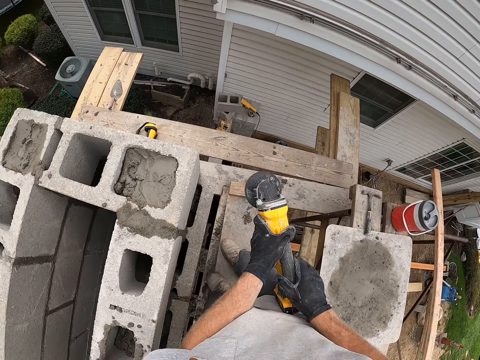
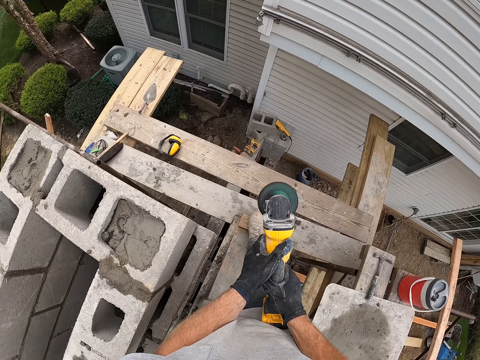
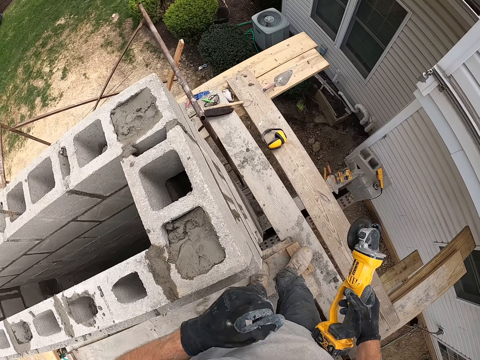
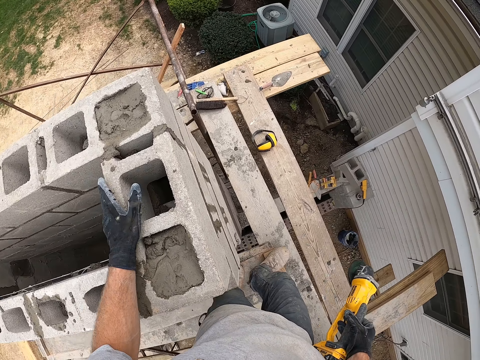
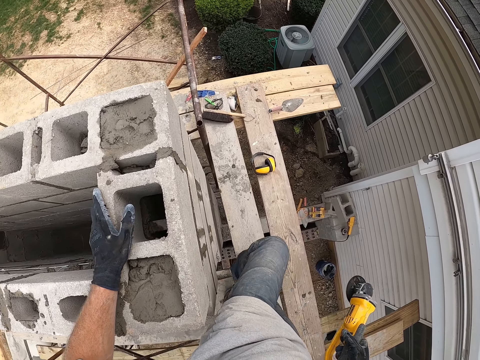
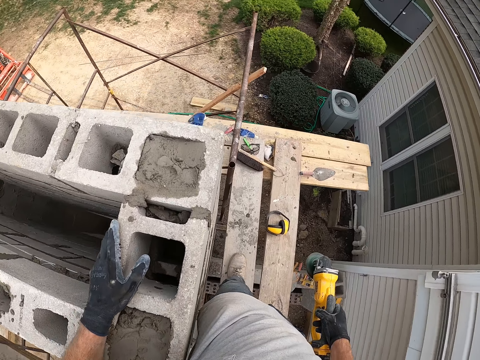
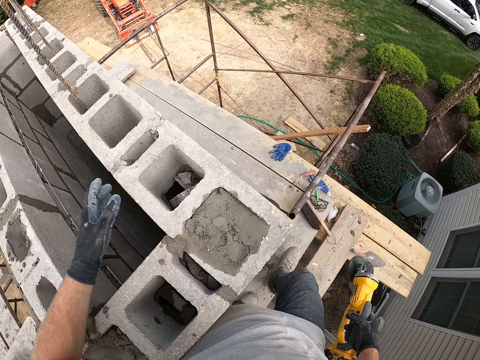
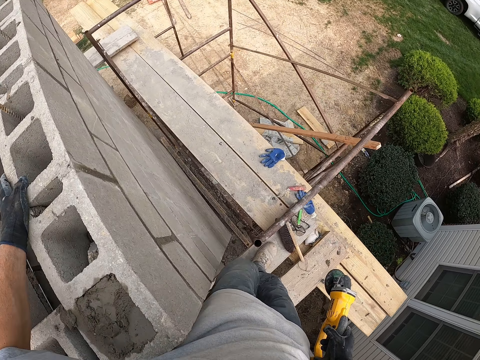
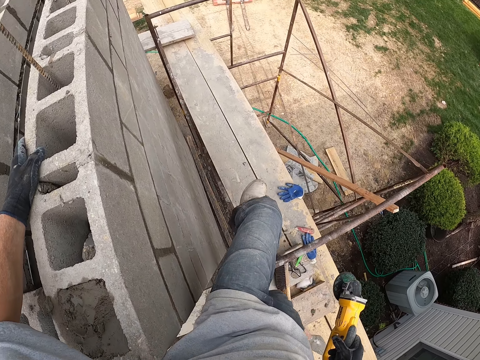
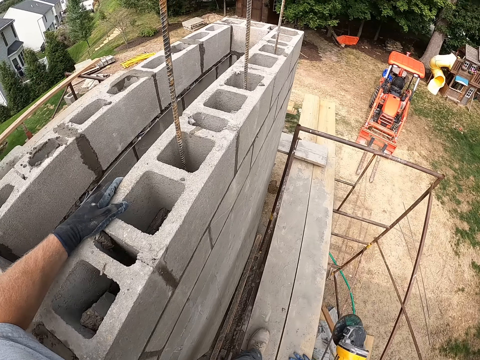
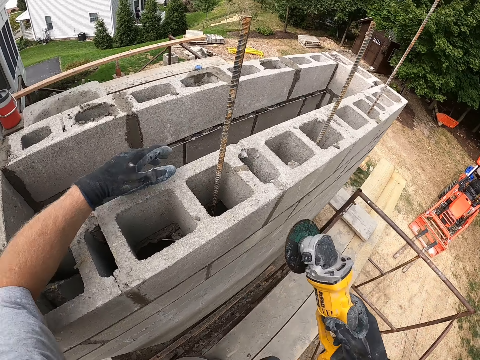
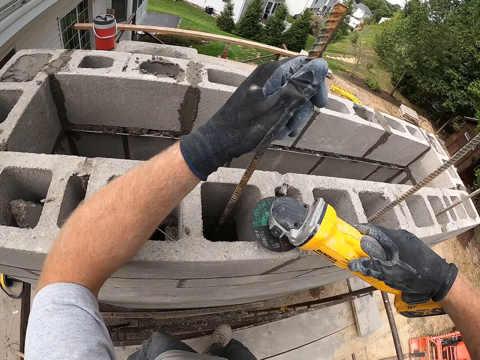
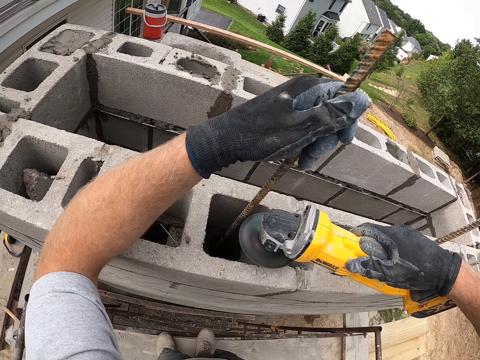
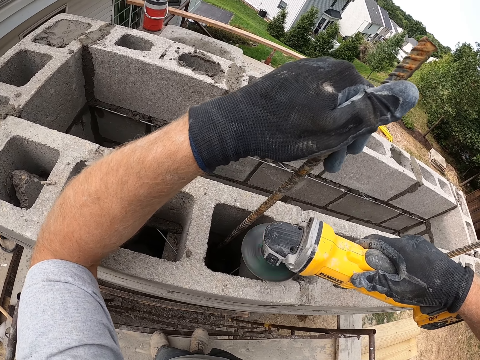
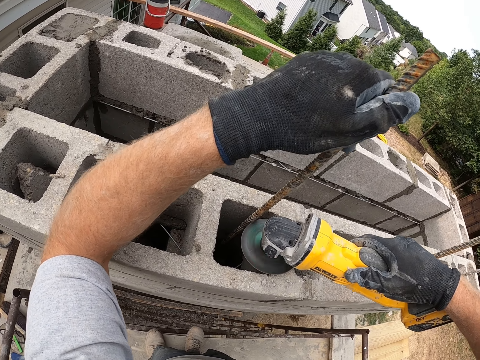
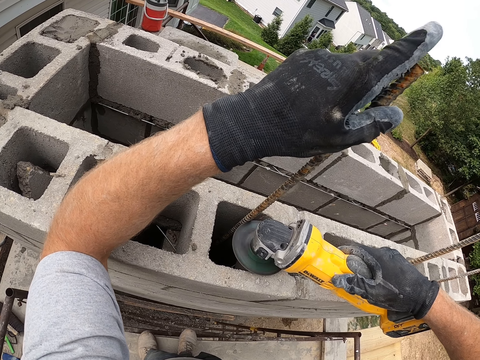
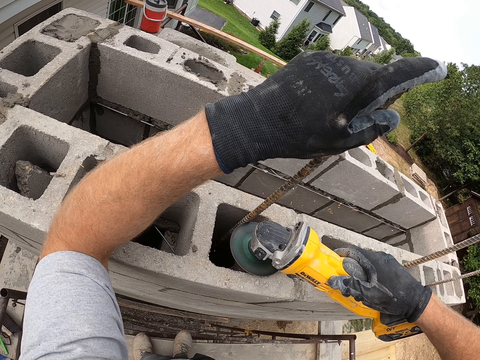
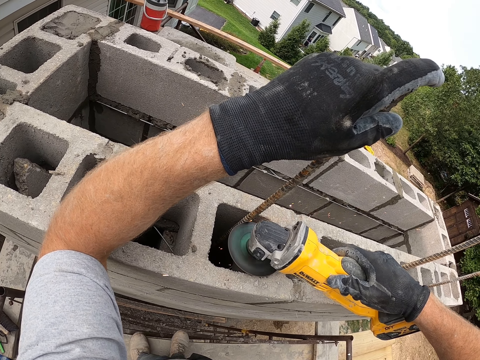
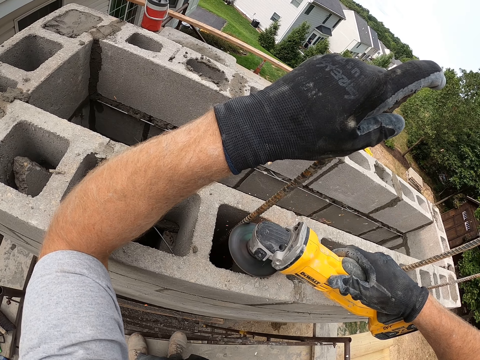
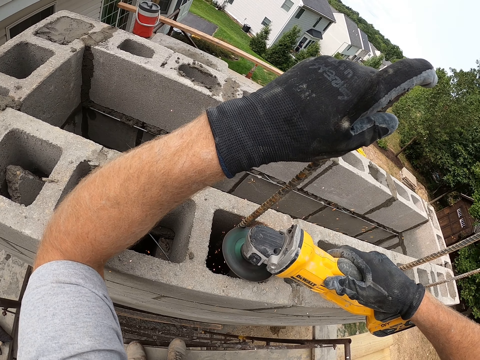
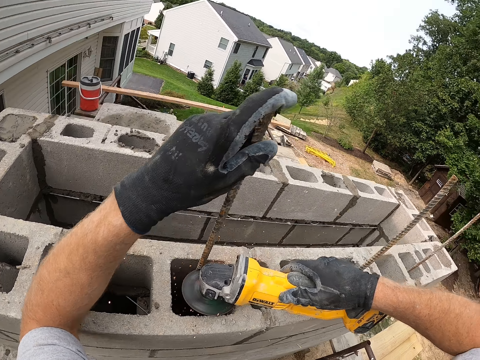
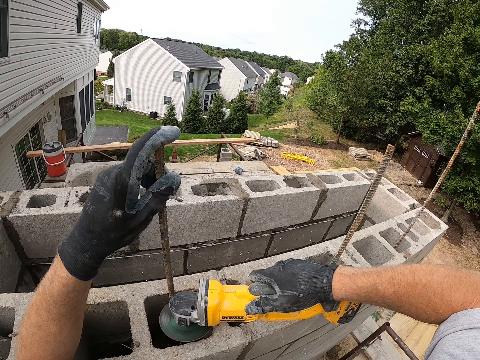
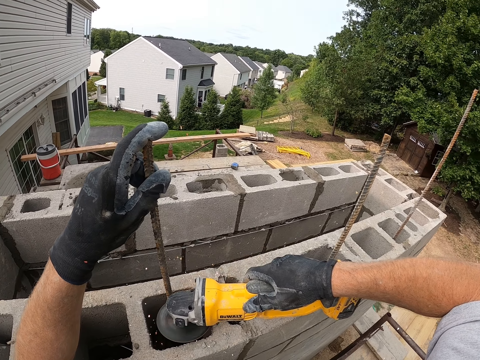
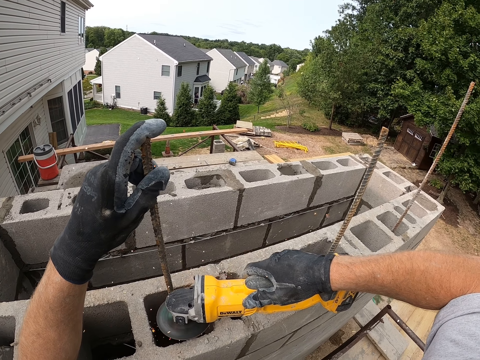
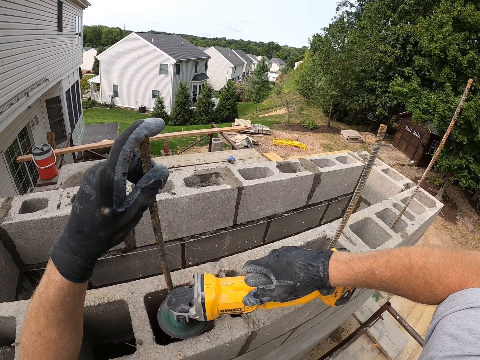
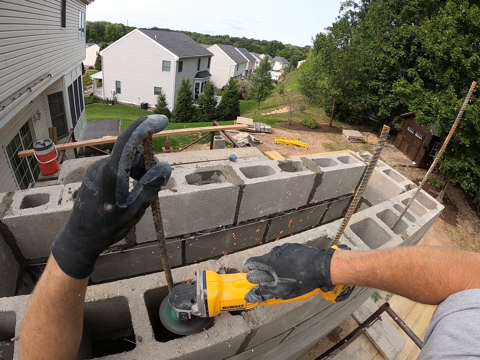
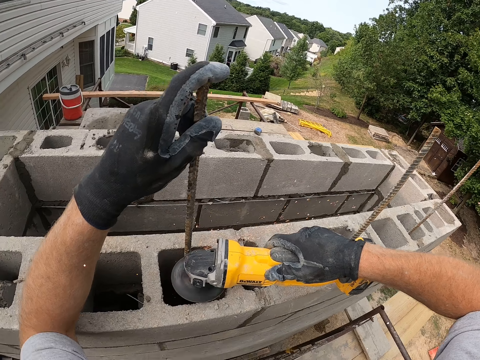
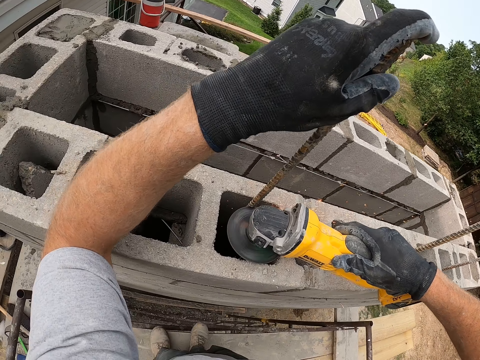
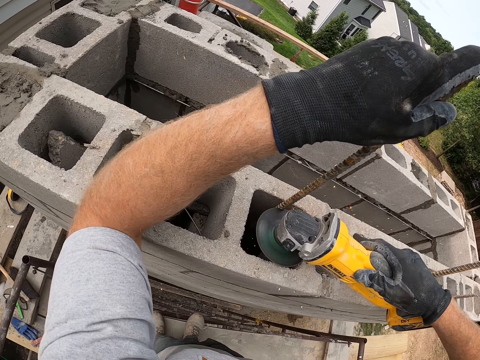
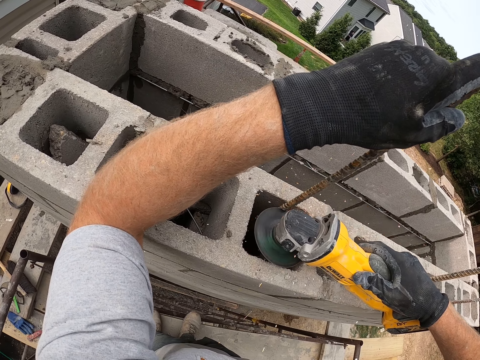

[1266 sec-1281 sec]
The camera wearer turns on the electric hand saw. He rests his left hand on the concrete blocks. He moves his hand. He turns off the electric hand saw with his right hand. He holds an iron rod in the concrete blocks with his left hand. He turns on the electric hand saw with his right hand. He moves his hand. He cuts the iron rod with the electric hand saw.

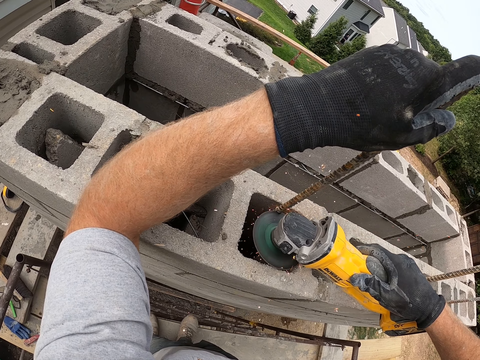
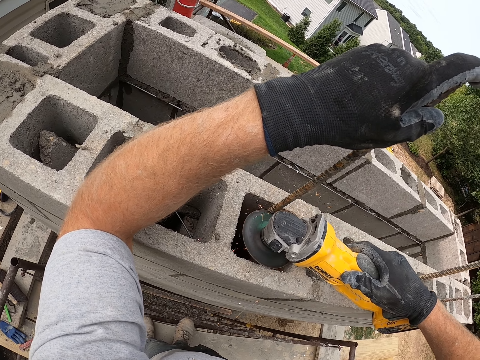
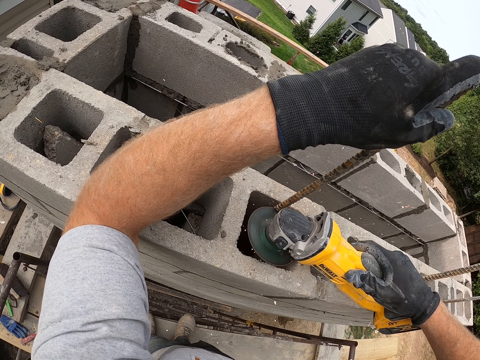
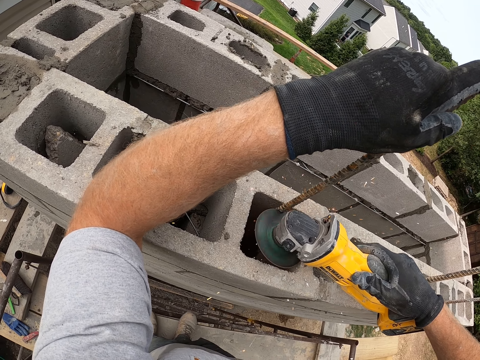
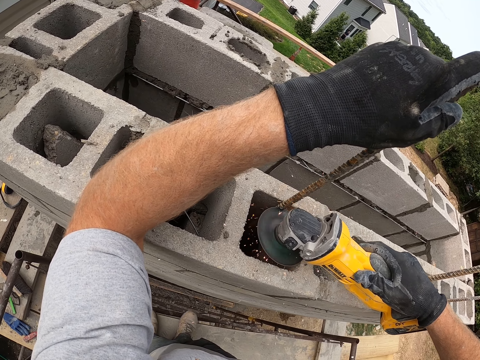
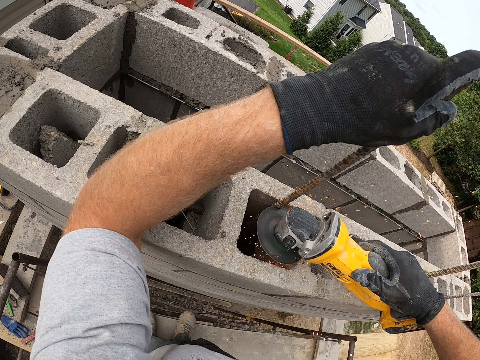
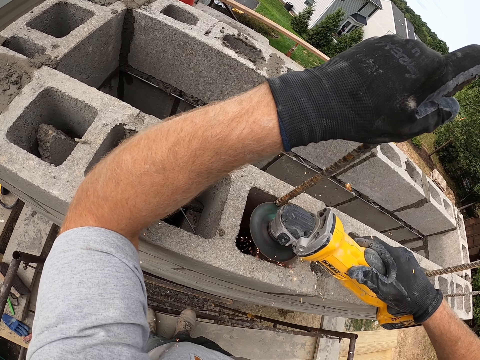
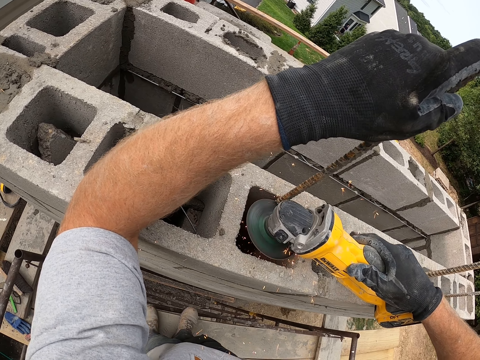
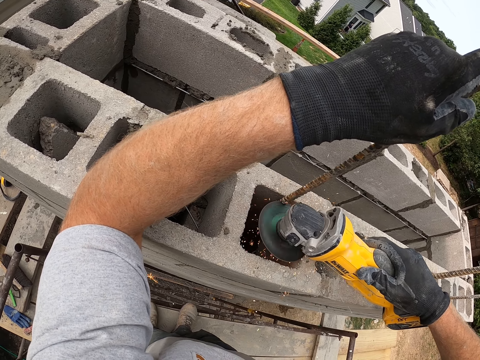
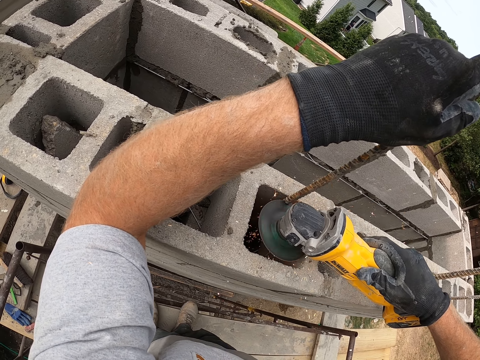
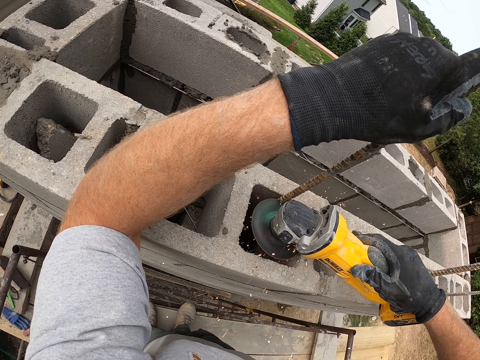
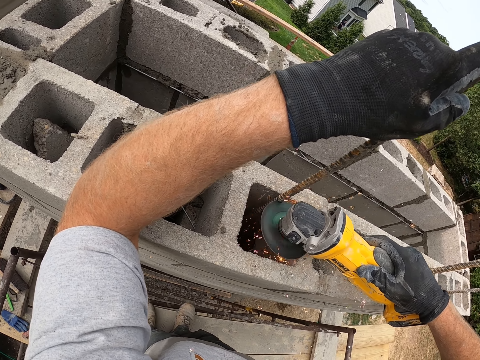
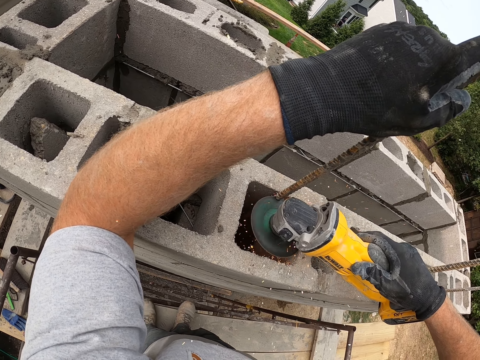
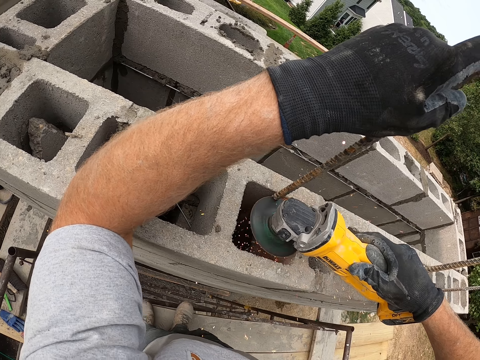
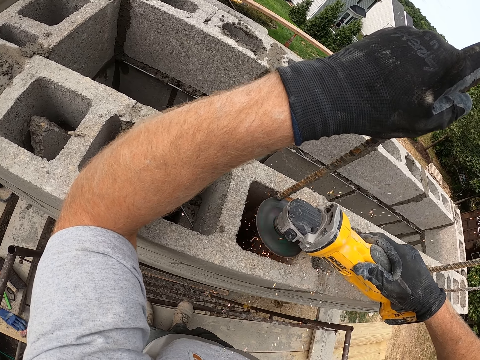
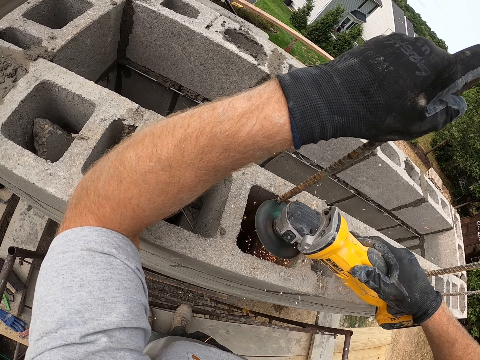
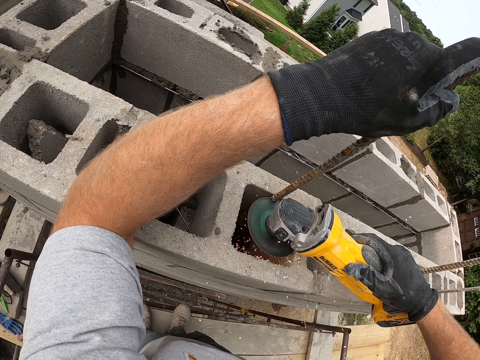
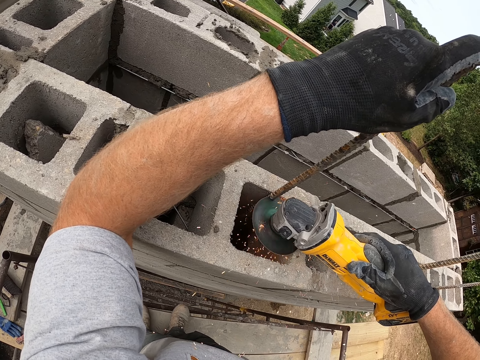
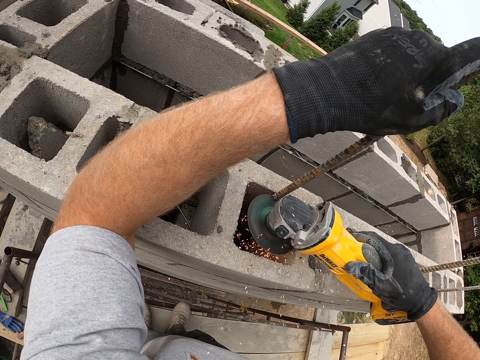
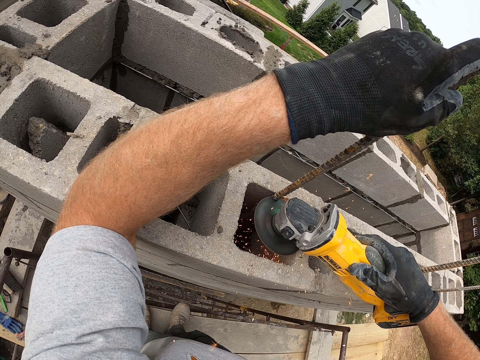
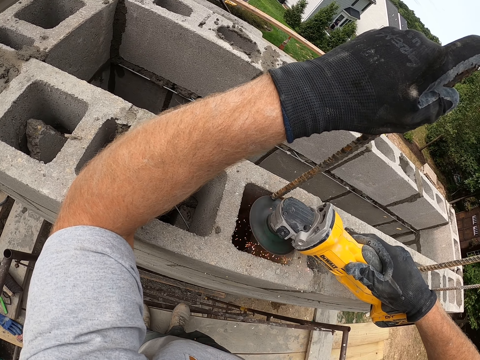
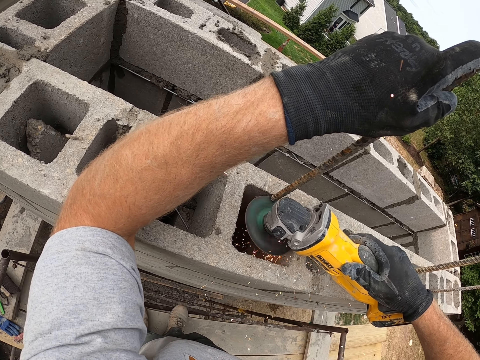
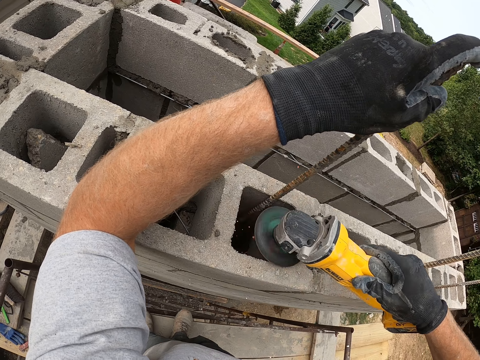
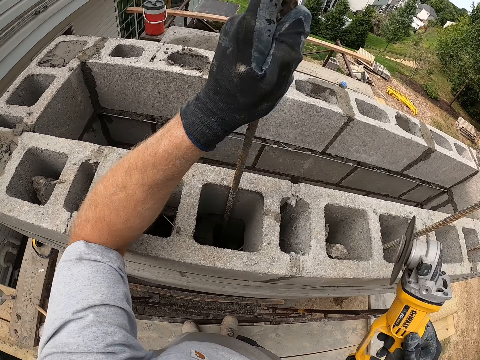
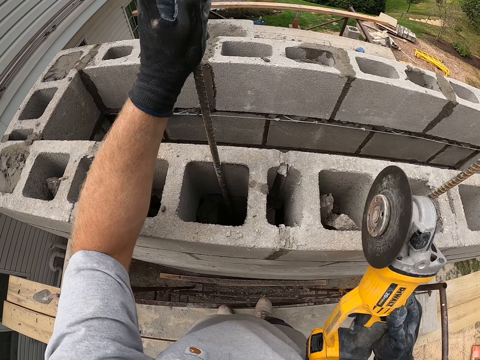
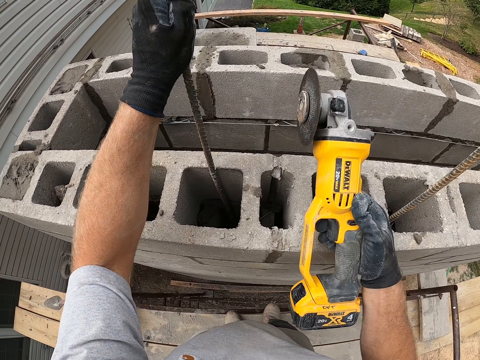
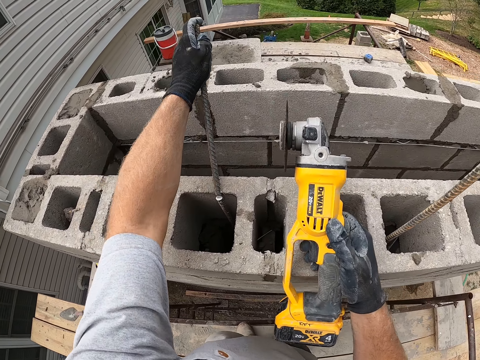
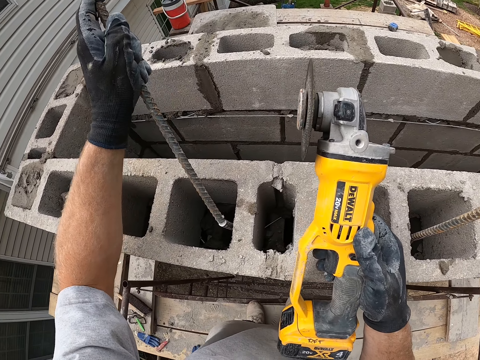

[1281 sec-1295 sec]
The camera wearer holds the cordless battery angle grinder or electric hand saw. He turns off the electric hand saw with his right hand. He breaks off the iron rod with his left hand.
